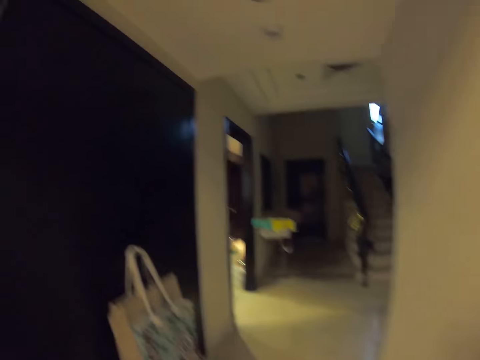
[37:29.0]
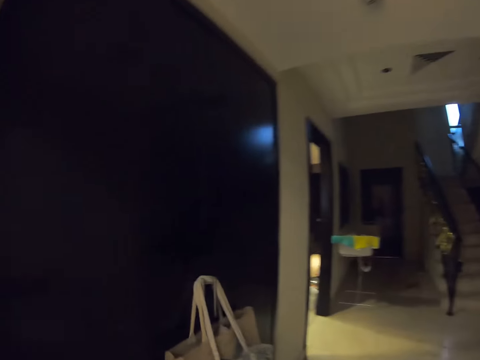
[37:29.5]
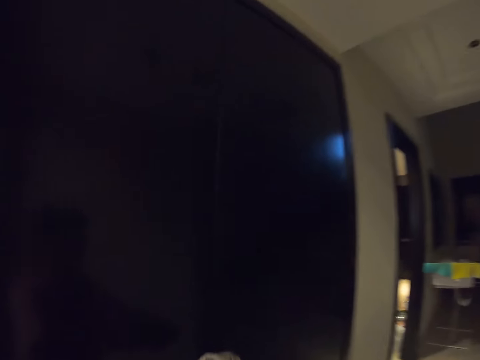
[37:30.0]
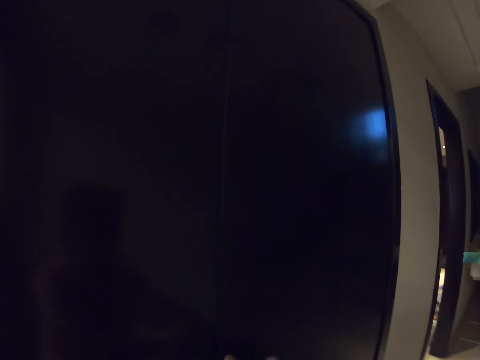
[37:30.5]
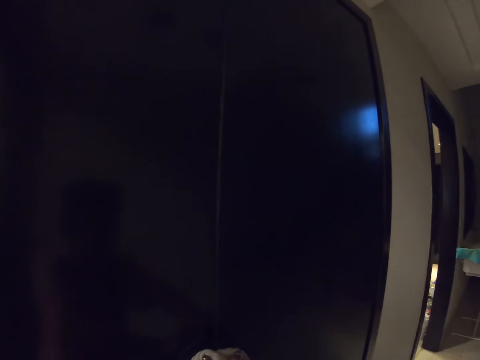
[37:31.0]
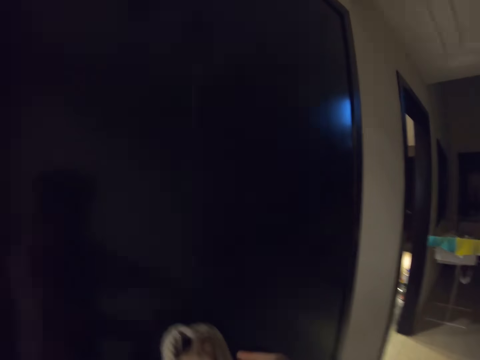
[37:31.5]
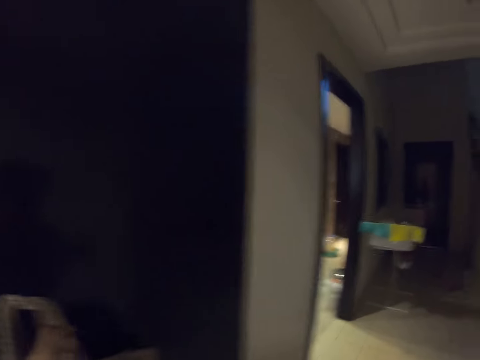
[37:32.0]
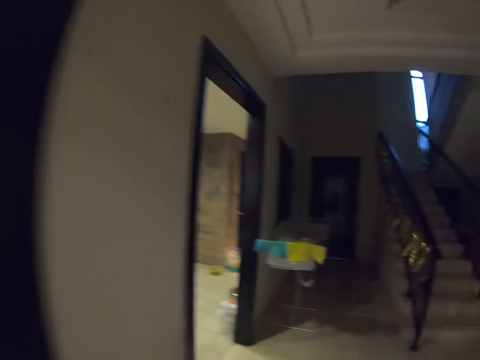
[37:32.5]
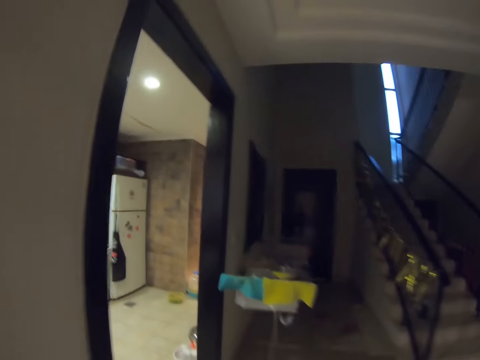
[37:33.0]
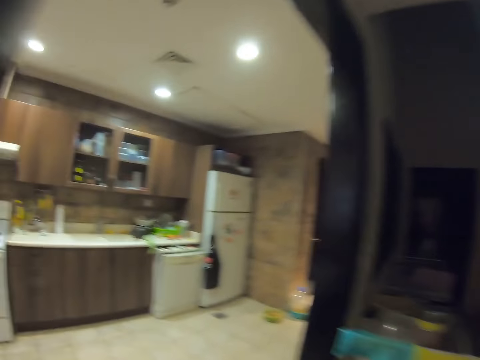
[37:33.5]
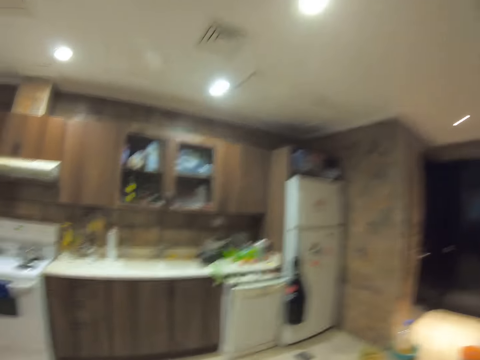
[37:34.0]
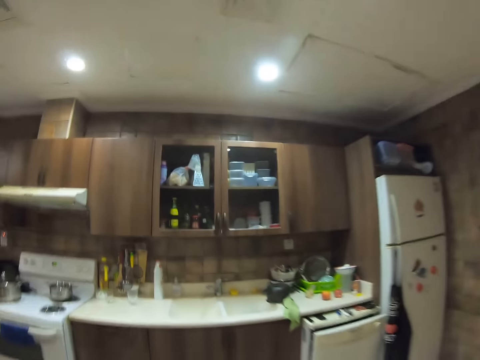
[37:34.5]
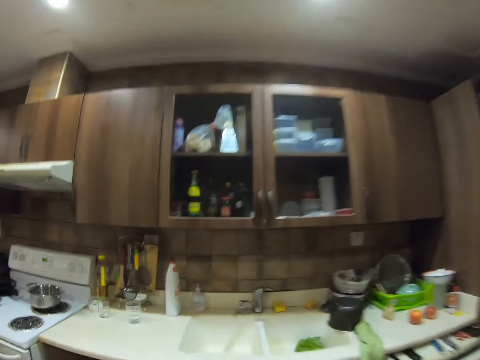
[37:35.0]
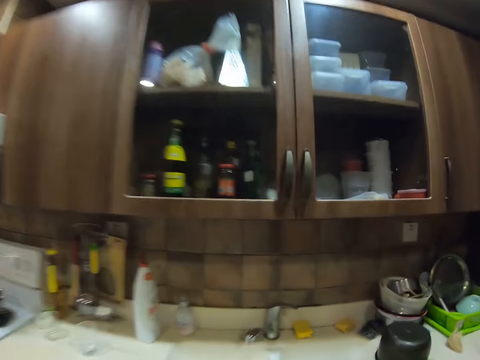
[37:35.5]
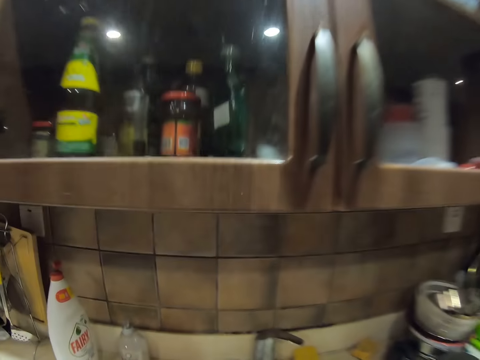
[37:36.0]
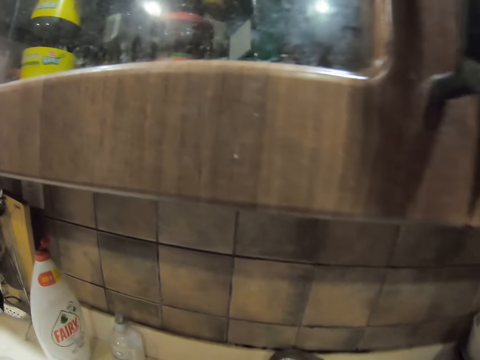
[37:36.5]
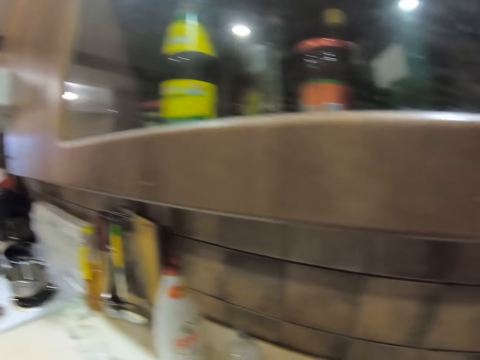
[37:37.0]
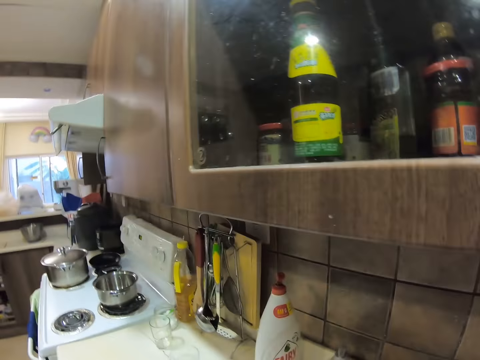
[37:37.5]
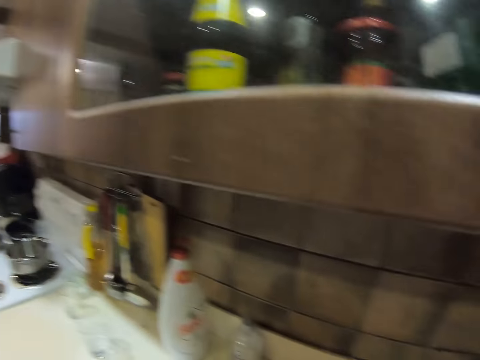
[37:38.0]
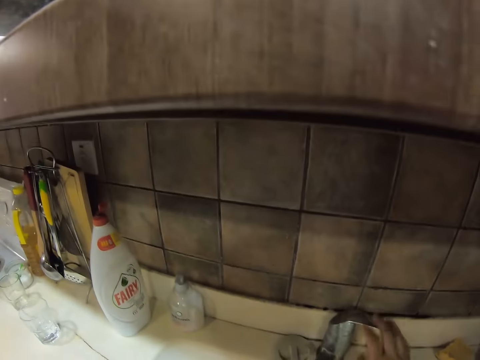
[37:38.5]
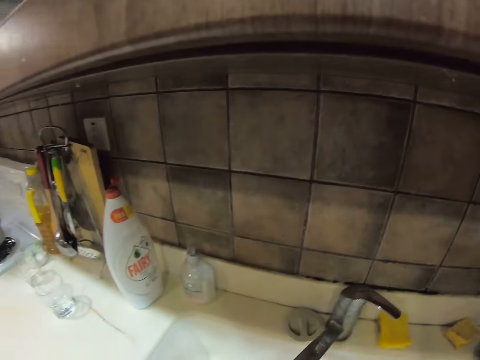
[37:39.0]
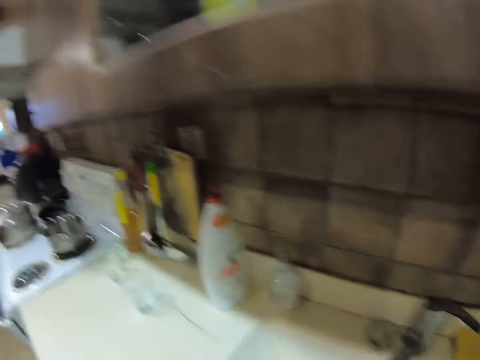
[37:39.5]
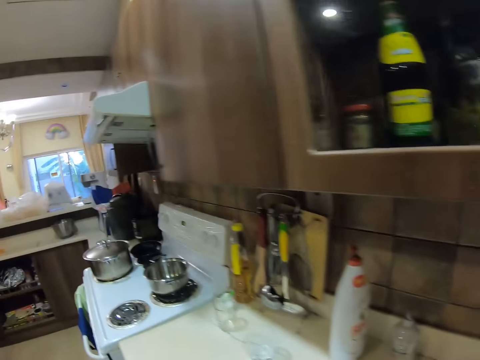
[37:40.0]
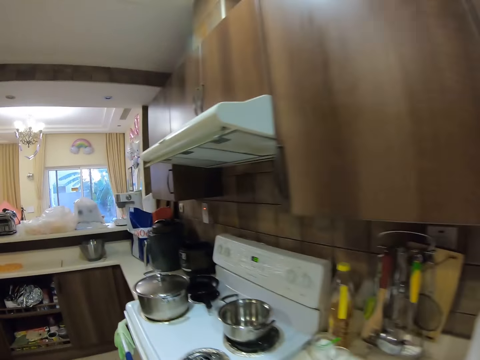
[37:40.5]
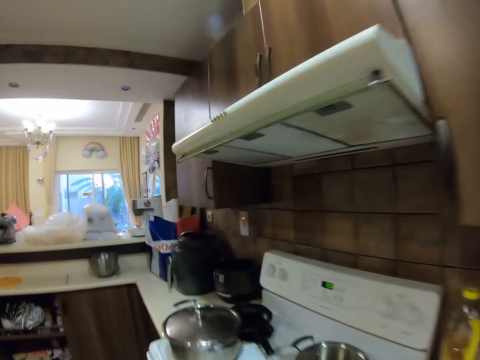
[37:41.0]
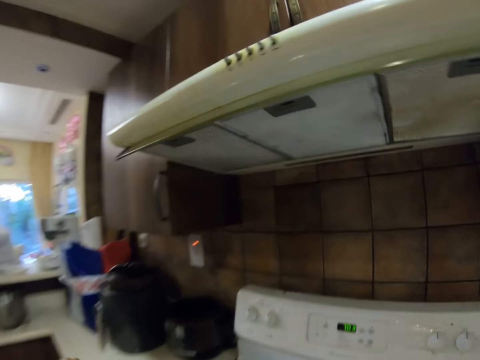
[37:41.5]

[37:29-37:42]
The camera wearer walks to the kitchen. They open a tap. They walk around the kitchen. They close the tap.

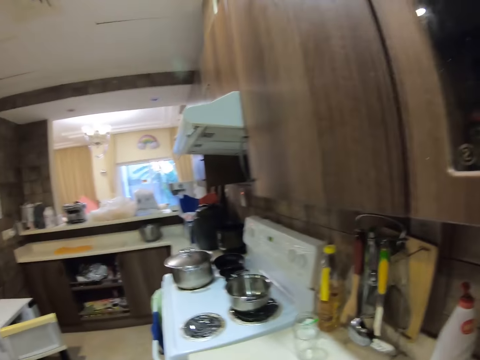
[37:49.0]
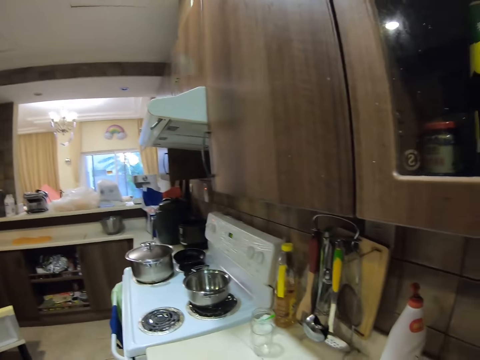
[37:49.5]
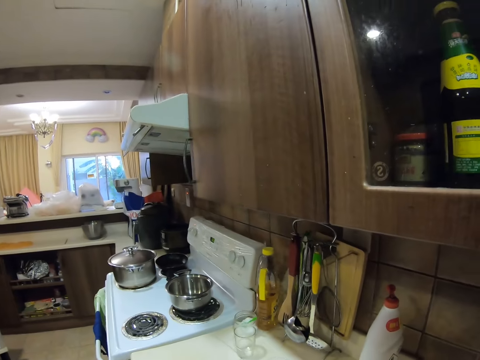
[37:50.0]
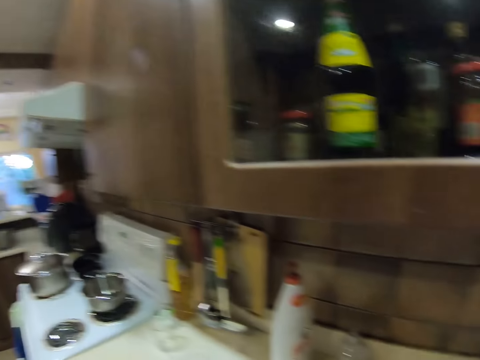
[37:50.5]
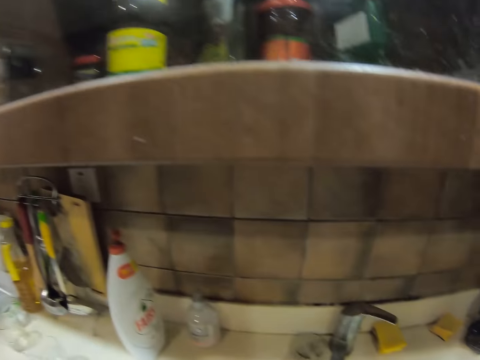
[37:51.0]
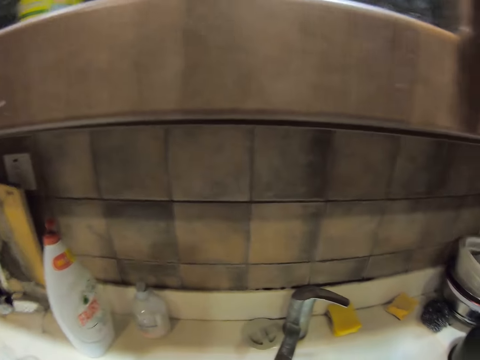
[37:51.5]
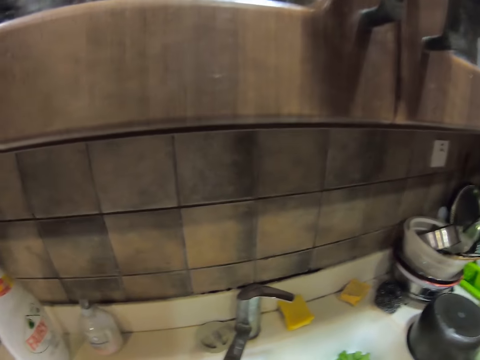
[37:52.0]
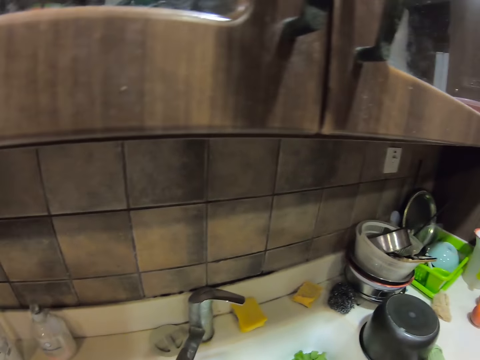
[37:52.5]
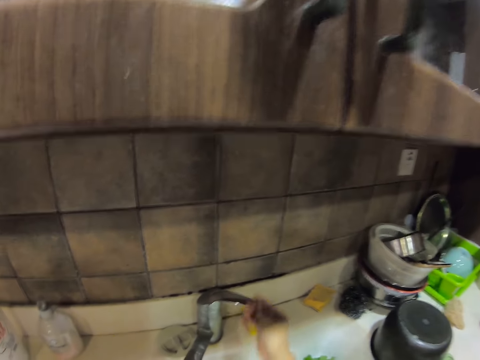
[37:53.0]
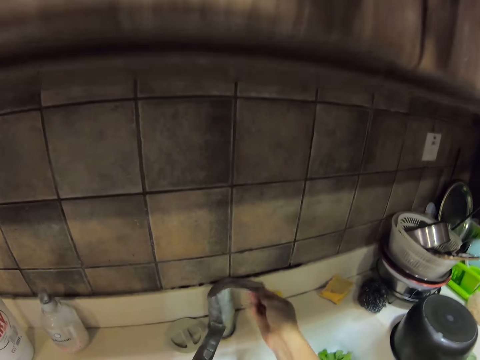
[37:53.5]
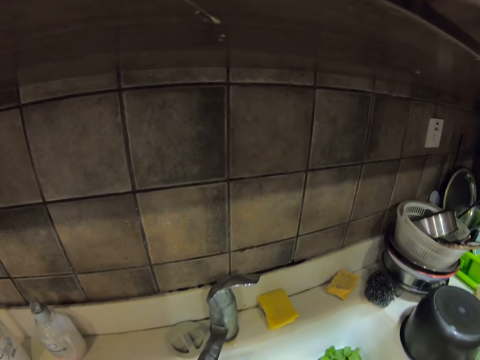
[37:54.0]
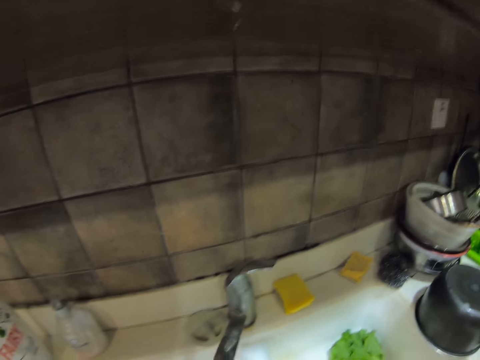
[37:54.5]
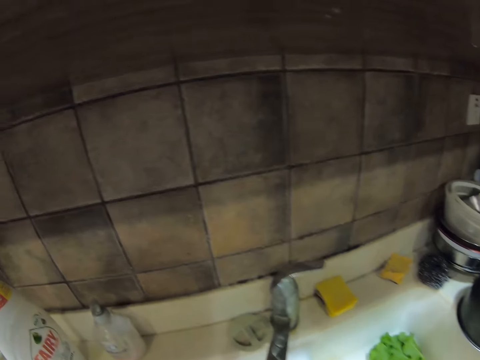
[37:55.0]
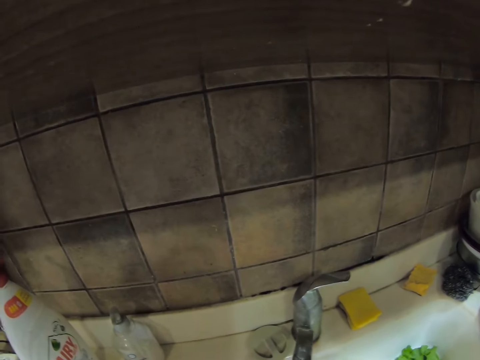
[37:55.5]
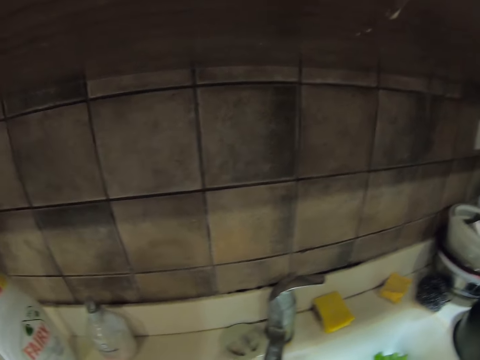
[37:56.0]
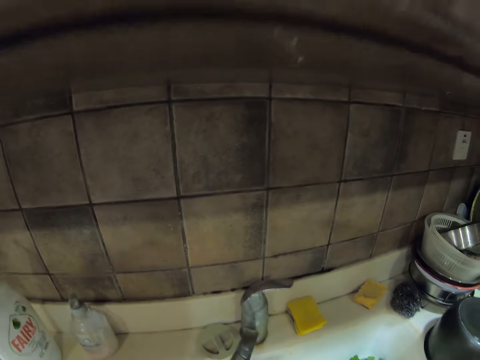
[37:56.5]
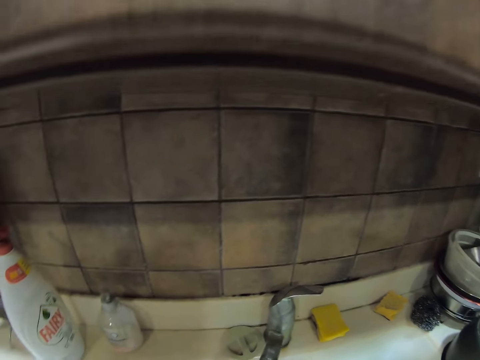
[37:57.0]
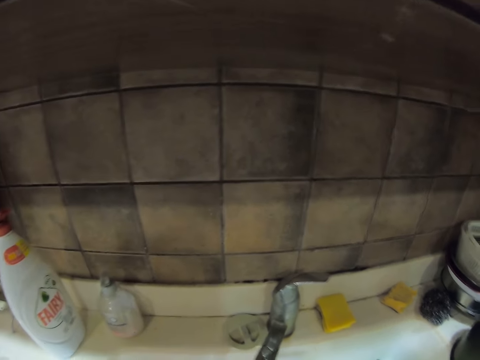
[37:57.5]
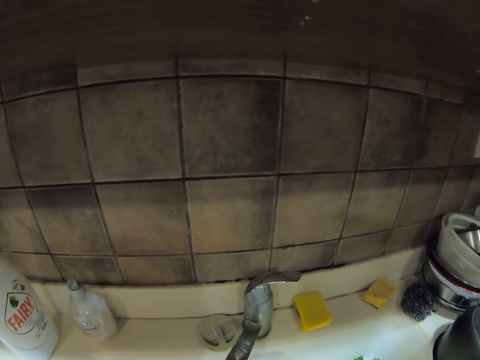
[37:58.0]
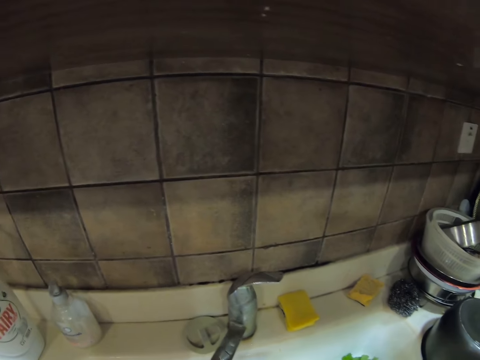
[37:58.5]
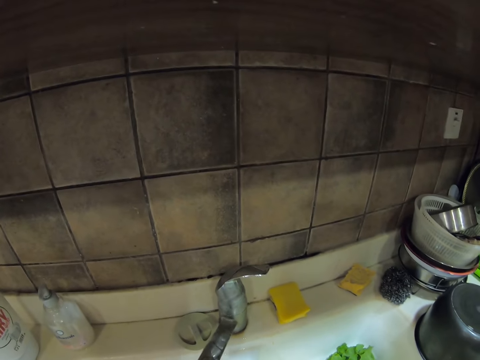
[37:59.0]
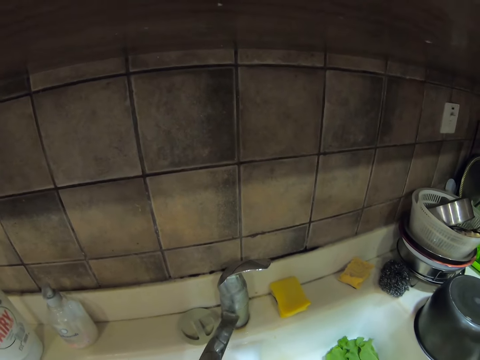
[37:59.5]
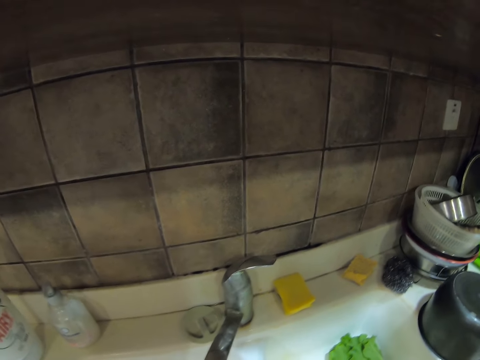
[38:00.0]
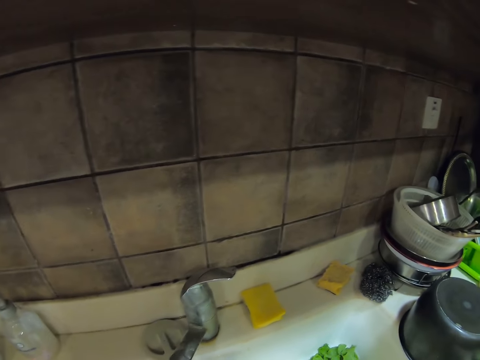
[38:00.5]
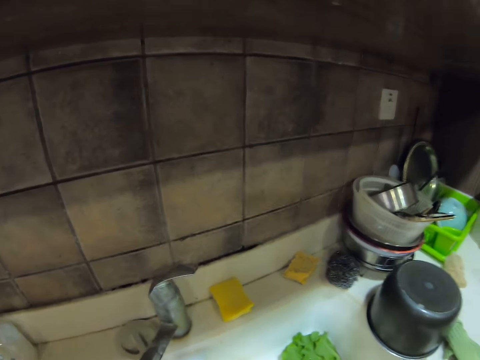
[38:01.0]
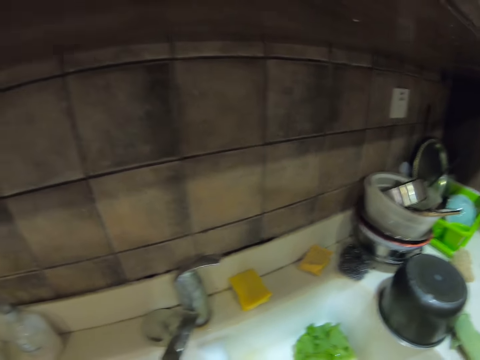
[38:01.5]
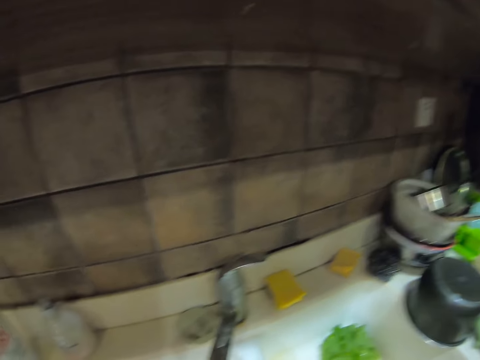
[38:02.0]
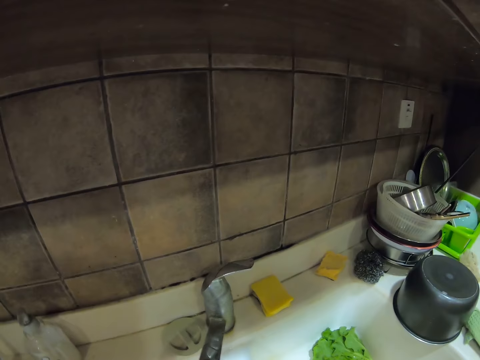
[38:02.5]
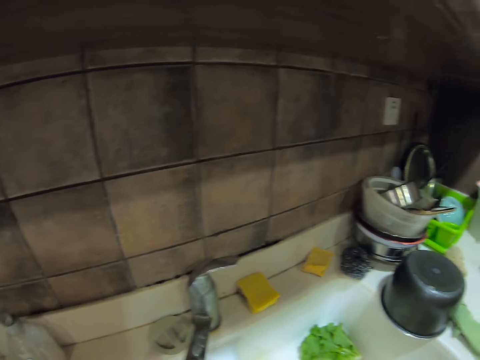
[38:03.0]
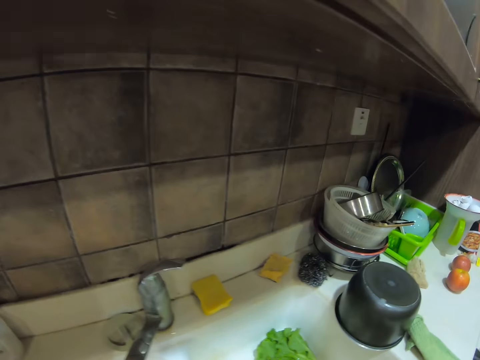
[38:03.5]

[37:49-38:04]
The camera wearer looks around the kitchen. They turn on the tap.
